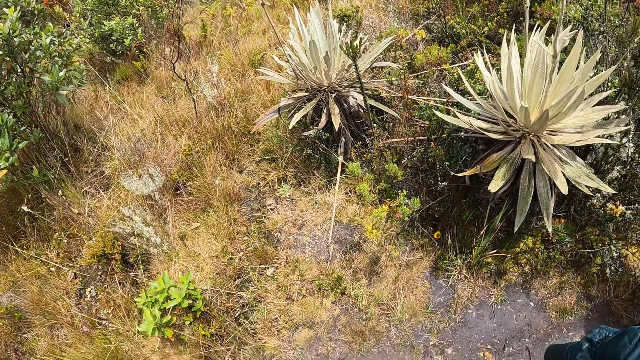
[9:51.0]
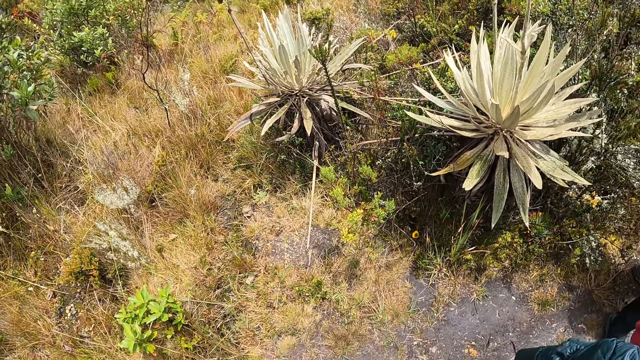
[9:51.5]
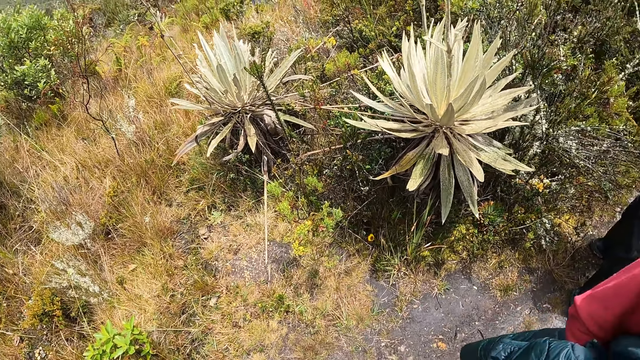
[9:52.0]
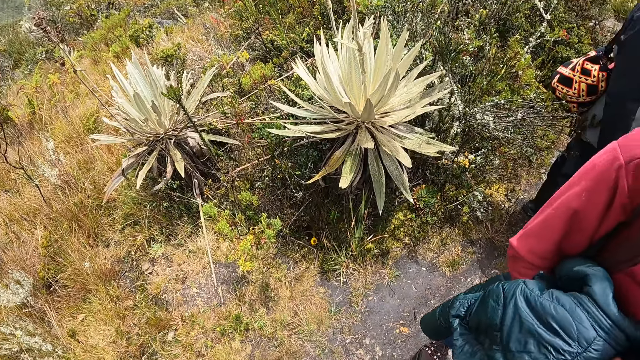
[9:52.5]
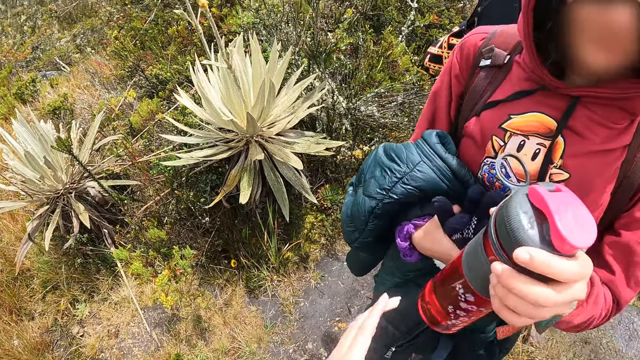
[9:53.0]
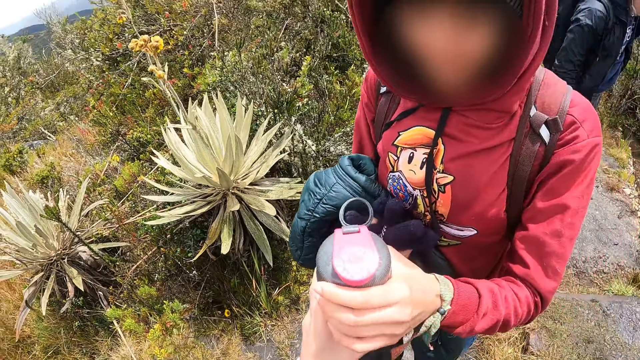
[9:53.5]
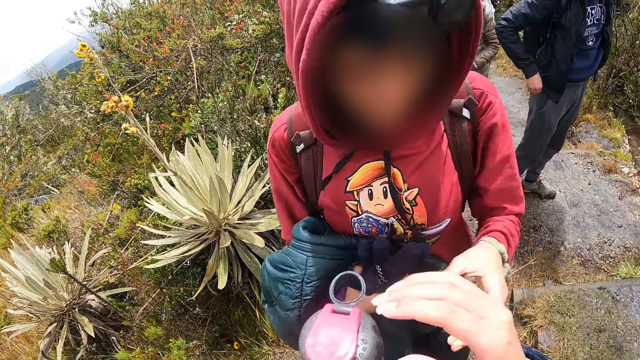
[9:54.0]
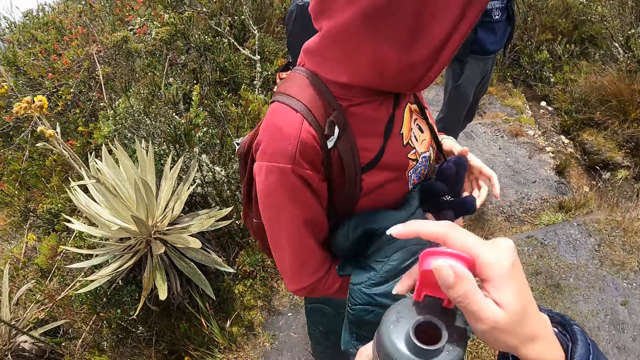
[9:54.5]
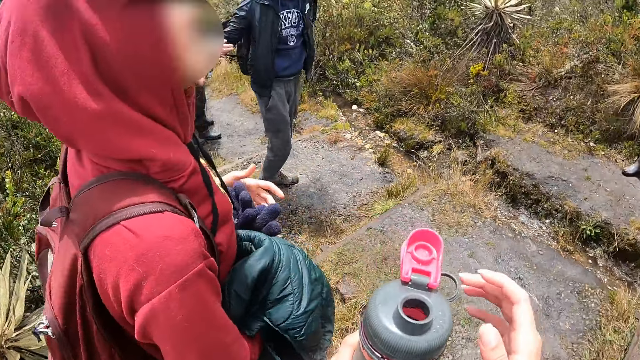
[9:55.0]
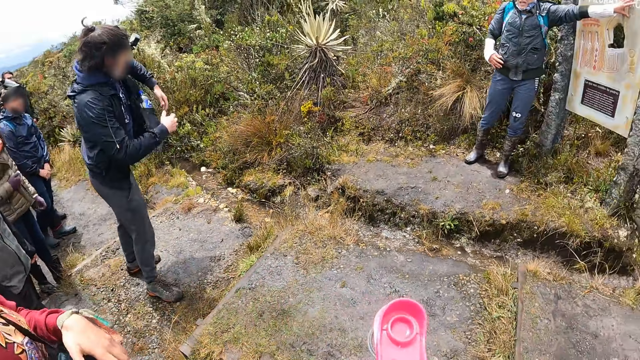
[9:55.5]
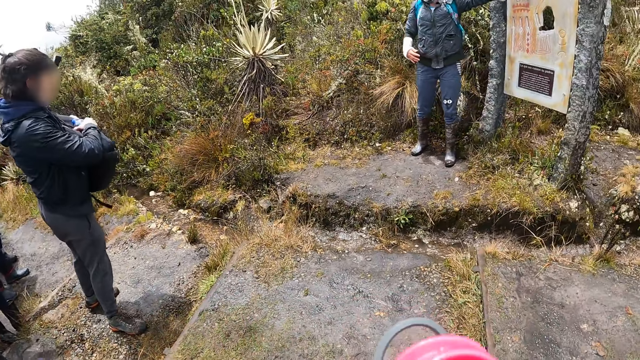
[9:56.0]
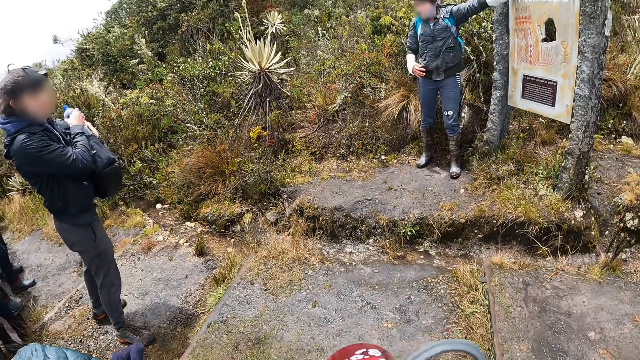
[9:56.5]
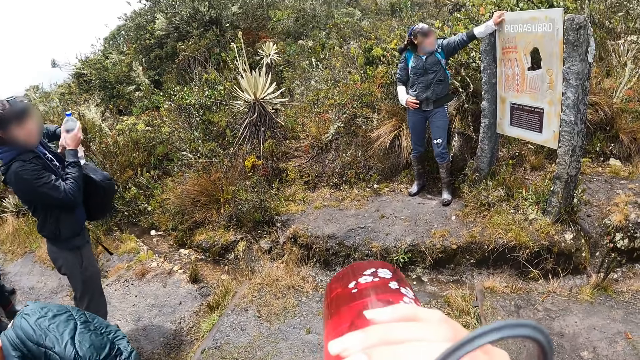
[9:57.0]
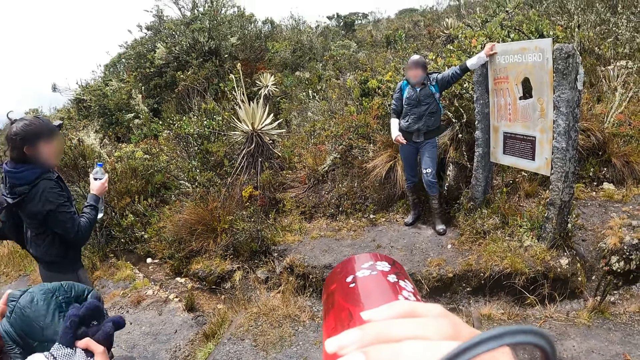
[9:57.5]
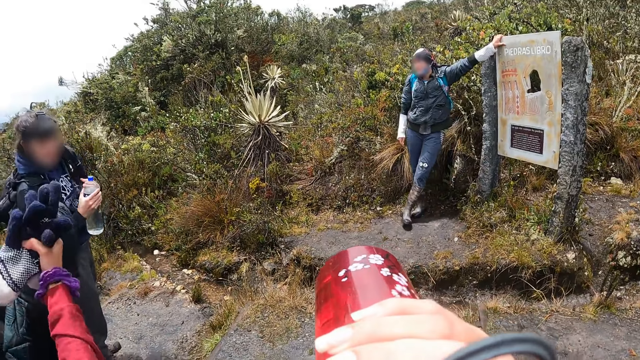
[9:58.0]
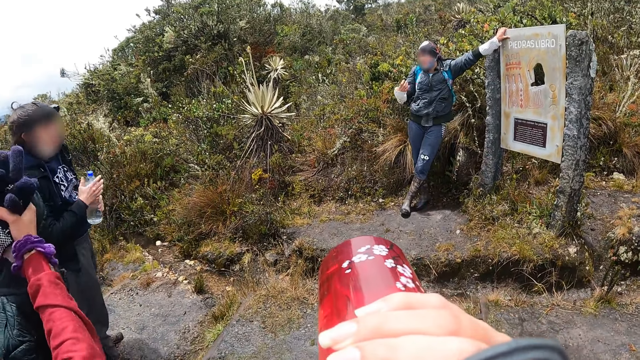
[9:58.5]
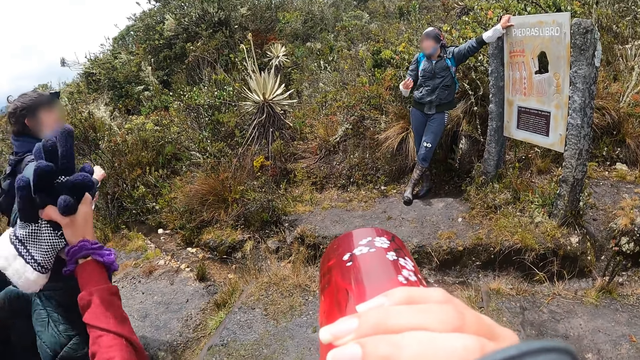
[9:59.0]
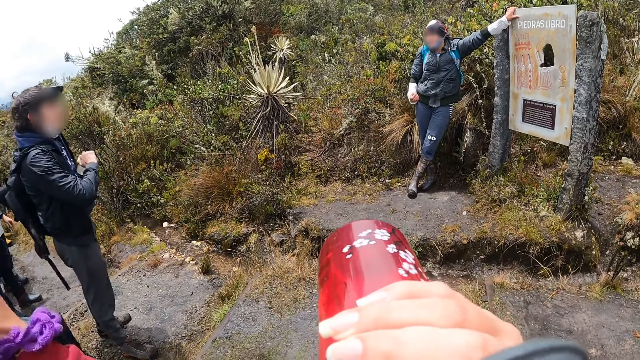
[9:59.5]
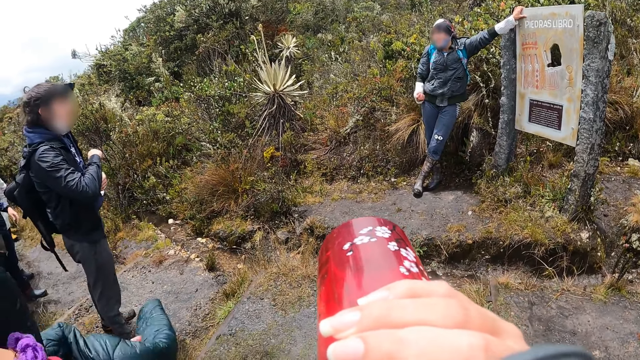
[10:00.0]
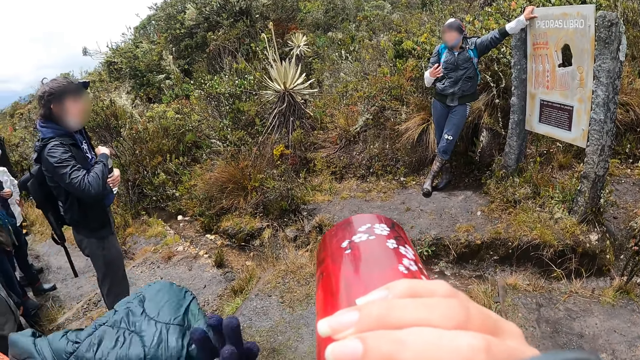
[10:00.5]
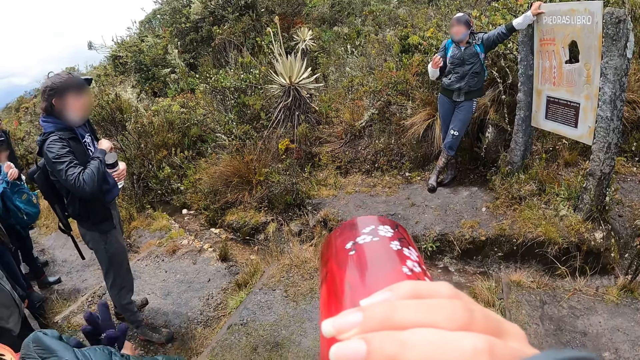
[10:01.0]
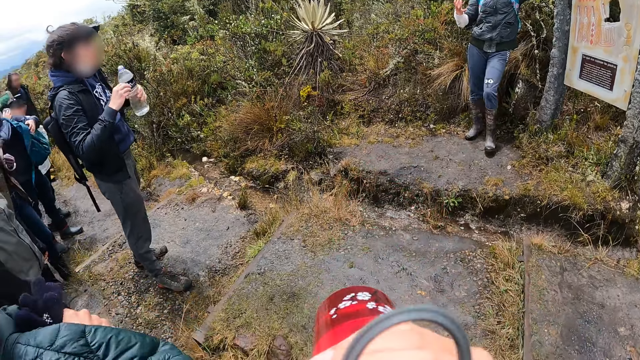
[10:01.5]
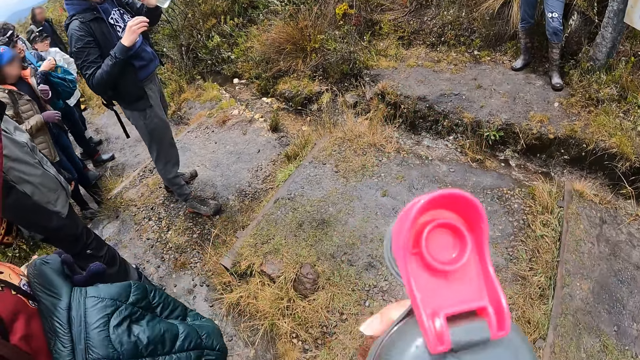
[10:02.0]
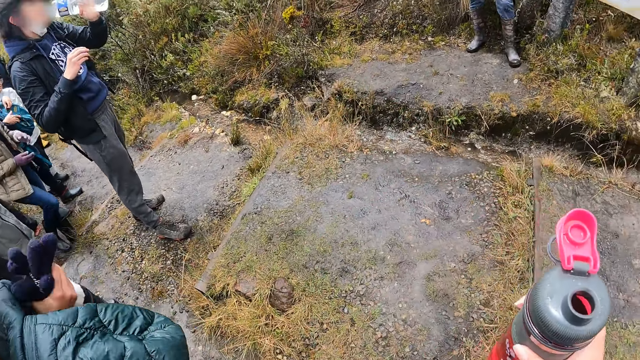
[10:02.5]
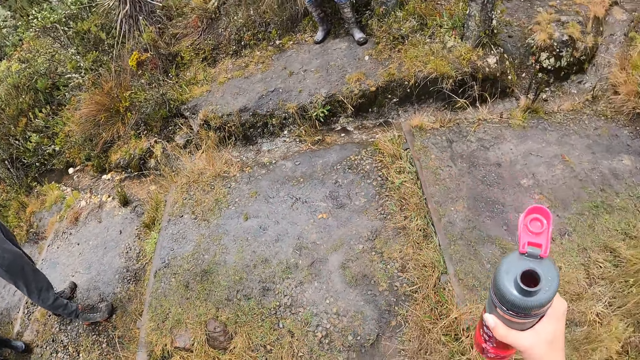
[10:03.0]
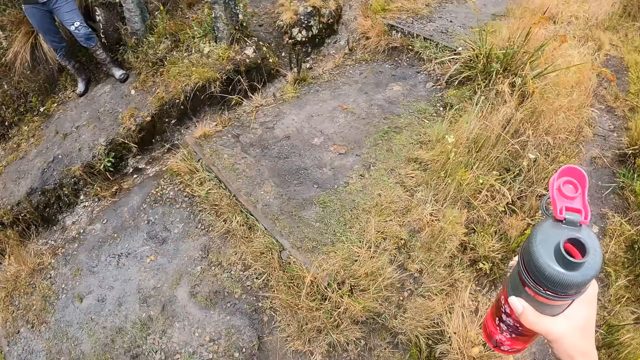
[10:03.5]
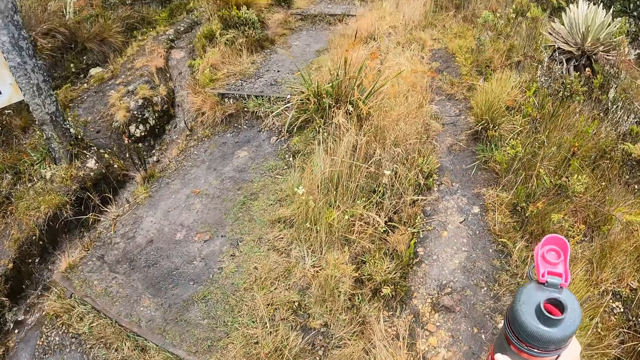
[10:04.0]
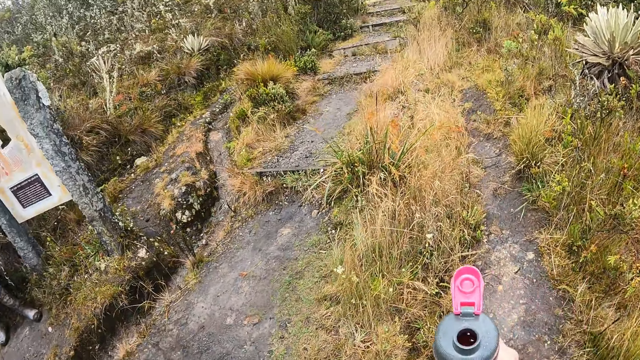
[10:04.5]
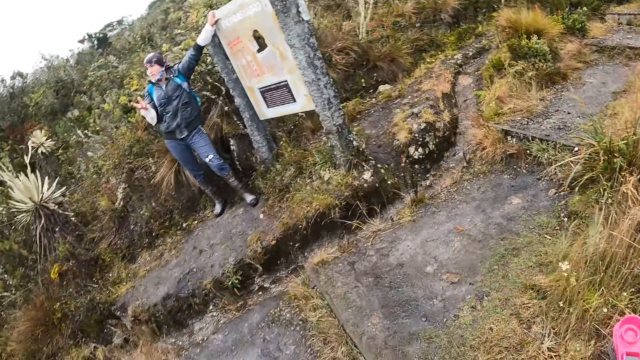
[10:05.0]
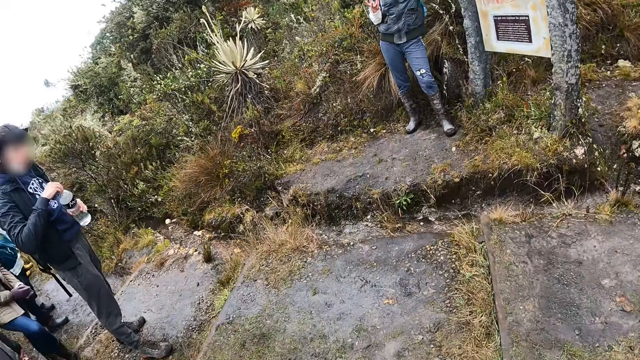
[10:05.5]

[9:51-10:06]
The woman passes a water bottle to the camera wearer with her left hand. The camera wearer takes the water bottle from the woman. She opens the water bottle with her right hand. A man removes a water bottle from his backpack with his right hand. The camera wearer drinks water from the water bottle in her right hand. Another woman demonstrates to a group of people with her right hand. The man opens the bottle in his left hand with his right hand and drinks from the bottle in his left hand. The camera wearer looks around.

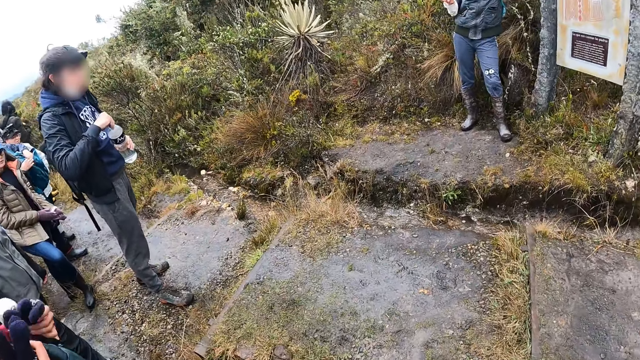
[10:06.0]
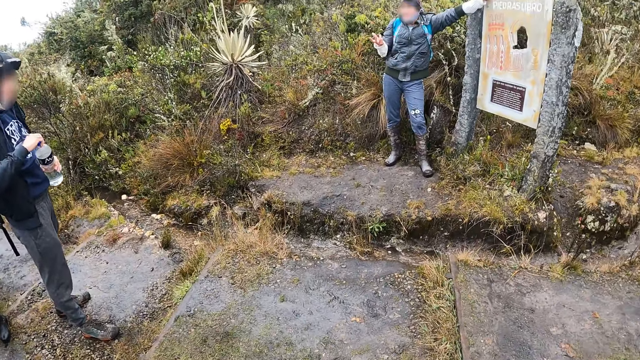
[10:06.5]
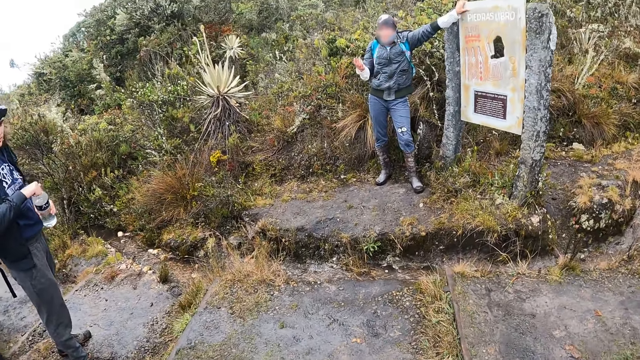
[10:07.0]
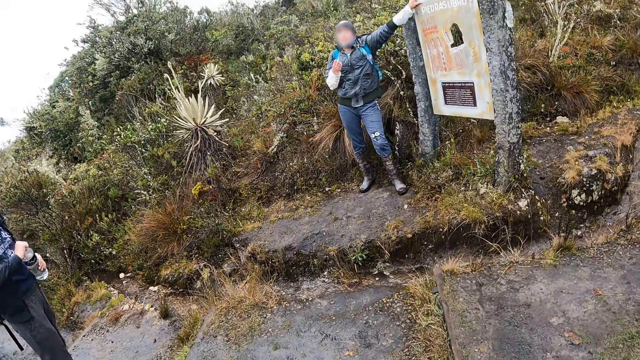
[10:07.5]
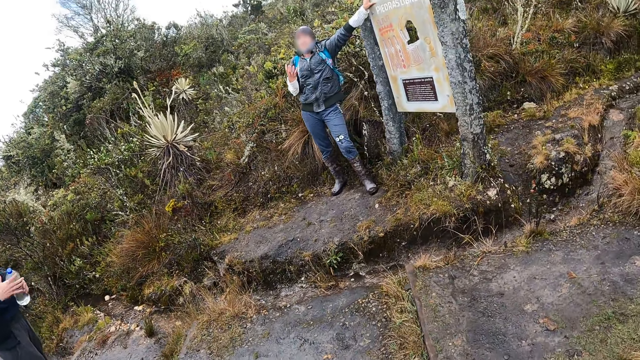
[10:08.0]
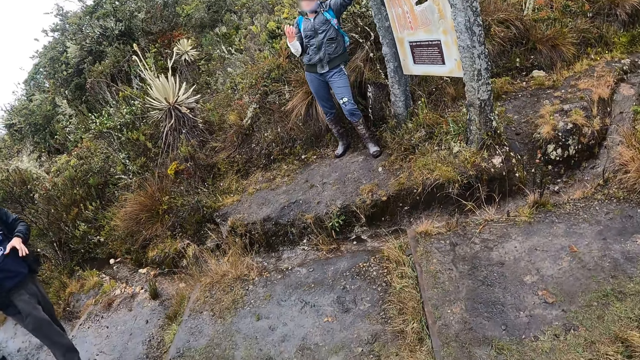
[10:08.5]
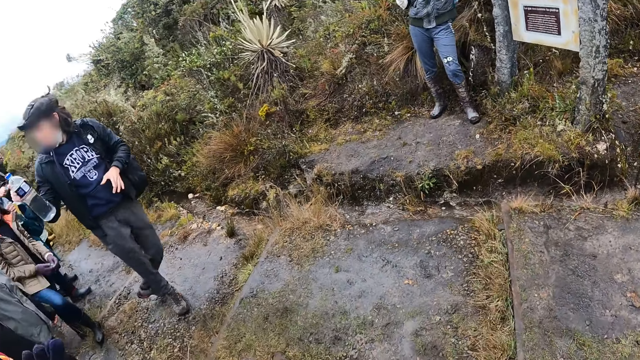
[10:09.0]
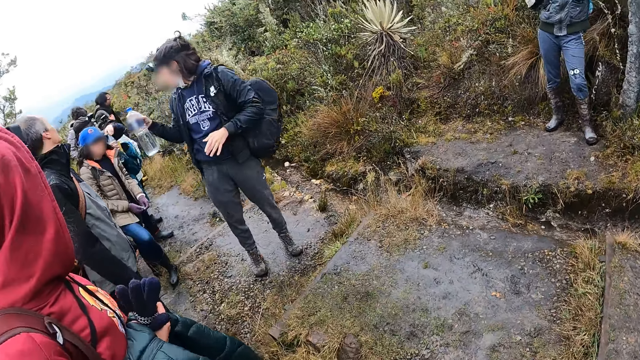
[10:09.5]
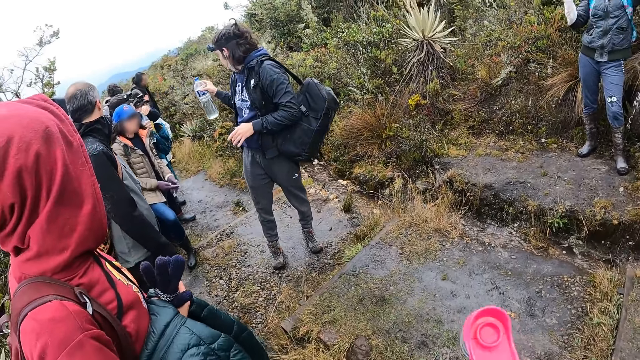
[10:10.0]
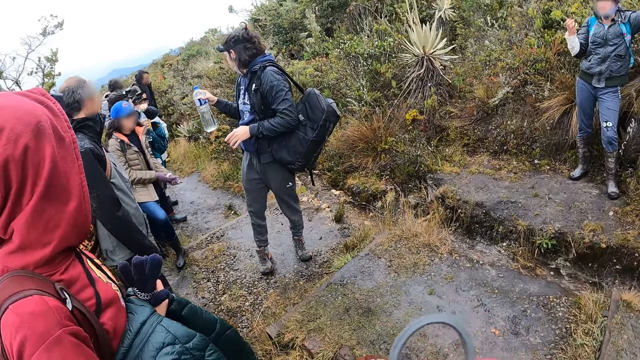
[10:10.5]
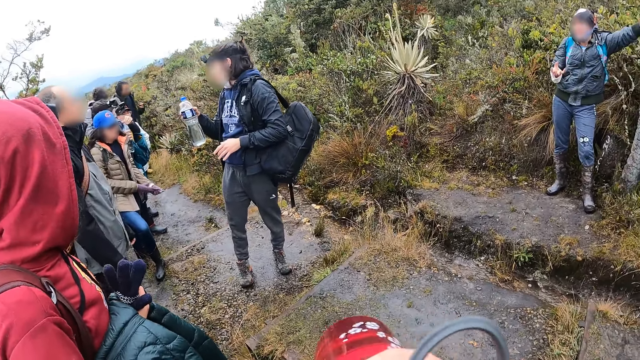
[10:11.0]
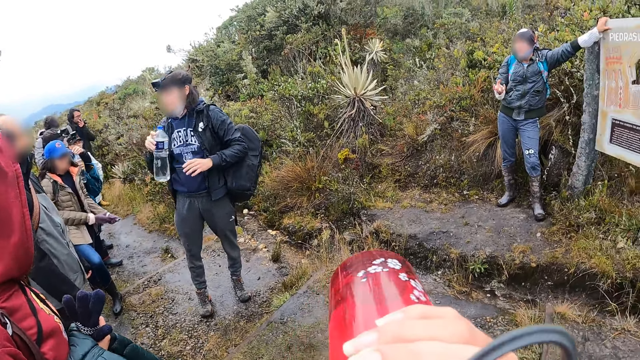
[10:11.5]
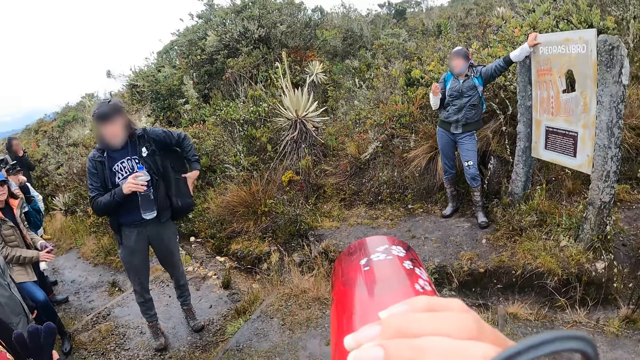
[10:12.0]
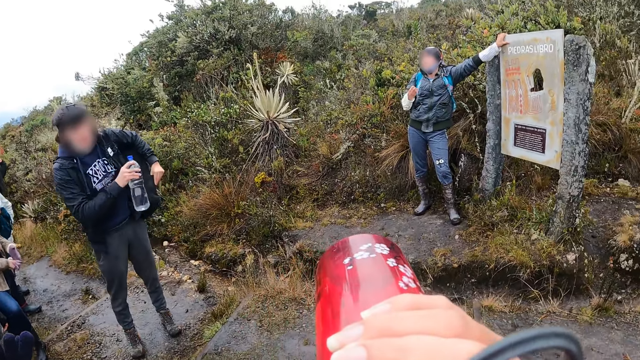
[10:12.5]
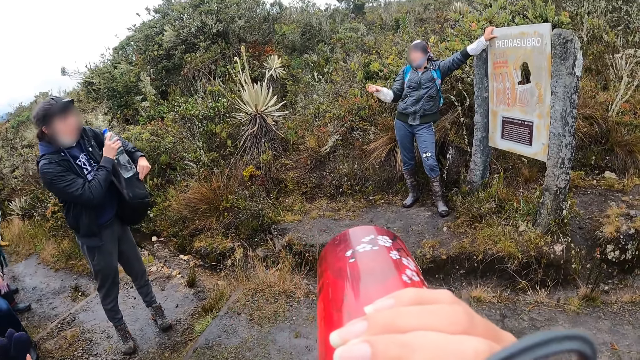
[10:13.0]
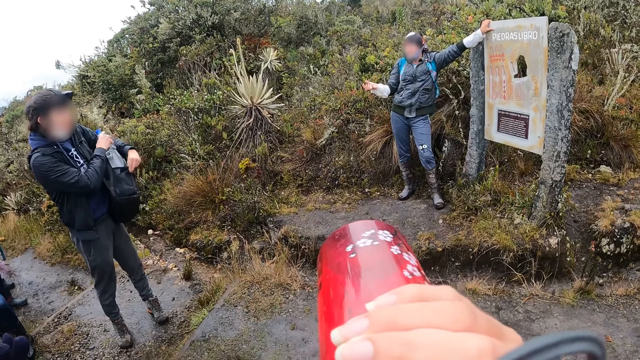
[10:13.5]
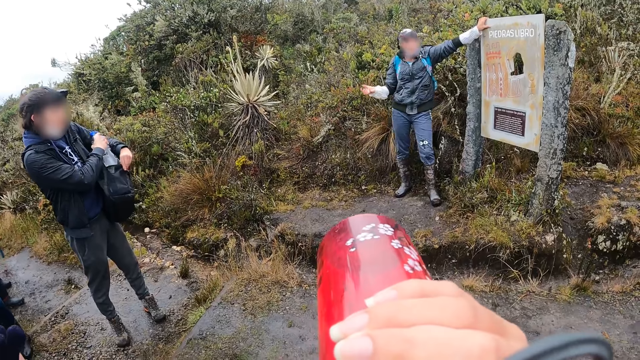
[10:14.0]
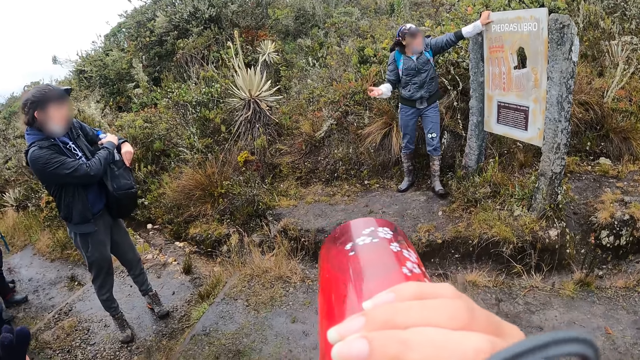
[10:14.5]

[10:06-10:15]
The man closes the bottle in his left hand with his right hand and moves the bottle from his left hand to his right hand. The camera wearer drinks water from the water bottle in her right hand. The man places the water bottle in his backpack with his right hand.
